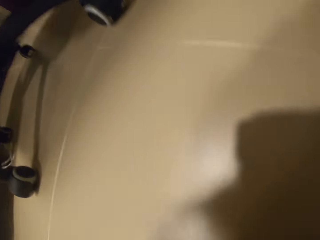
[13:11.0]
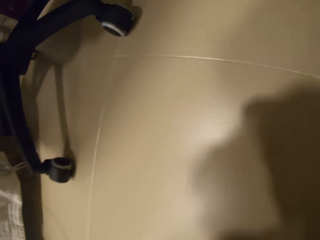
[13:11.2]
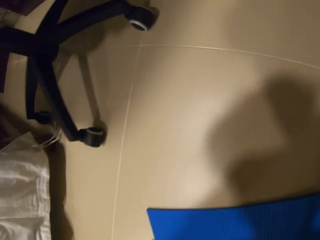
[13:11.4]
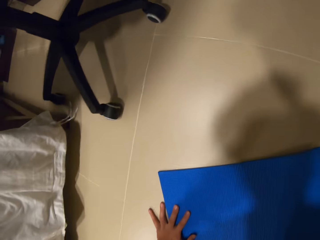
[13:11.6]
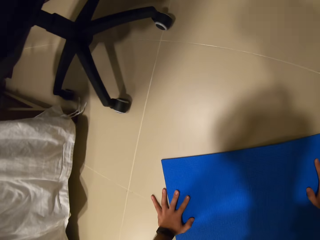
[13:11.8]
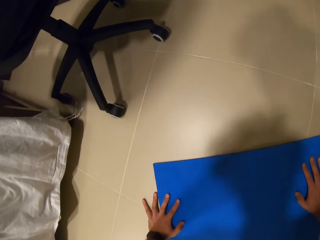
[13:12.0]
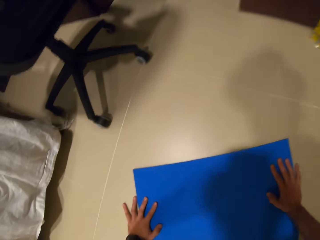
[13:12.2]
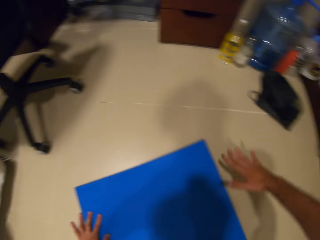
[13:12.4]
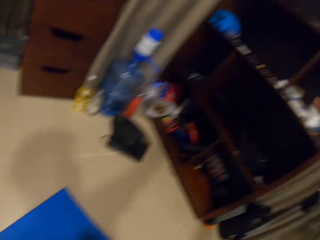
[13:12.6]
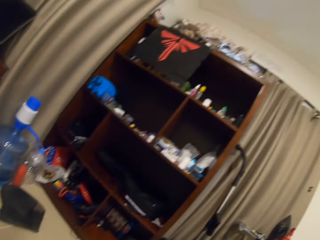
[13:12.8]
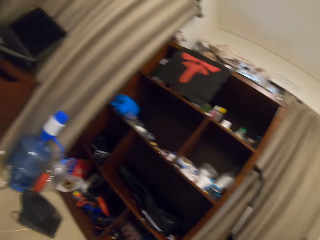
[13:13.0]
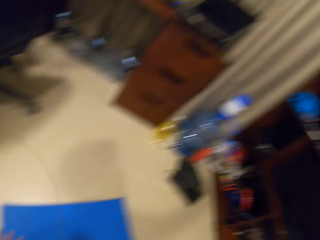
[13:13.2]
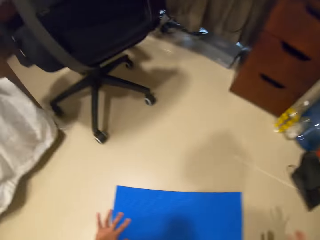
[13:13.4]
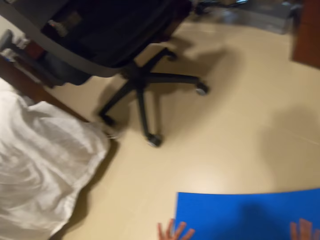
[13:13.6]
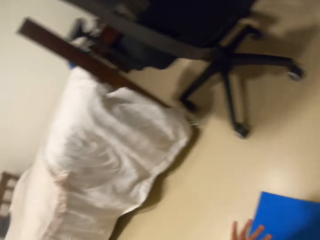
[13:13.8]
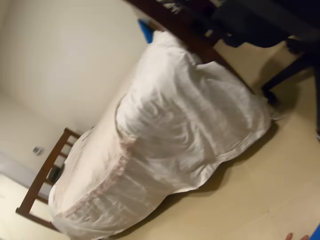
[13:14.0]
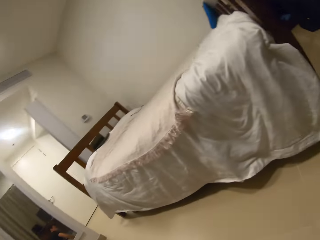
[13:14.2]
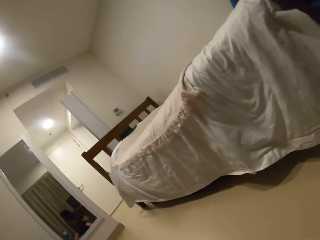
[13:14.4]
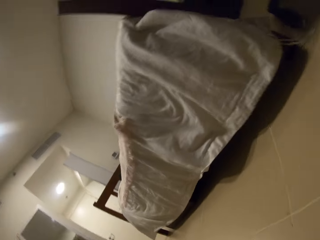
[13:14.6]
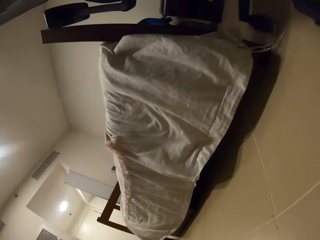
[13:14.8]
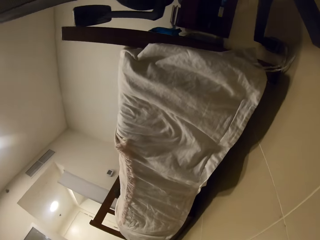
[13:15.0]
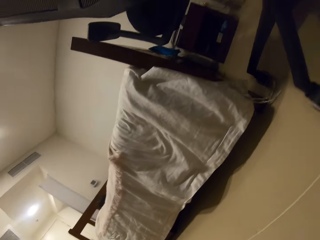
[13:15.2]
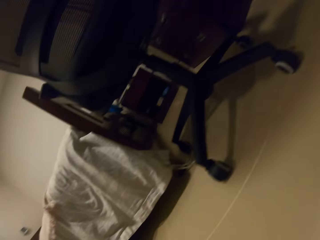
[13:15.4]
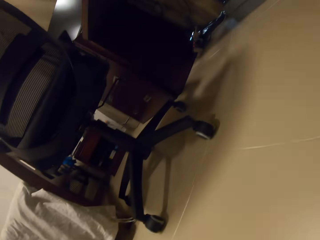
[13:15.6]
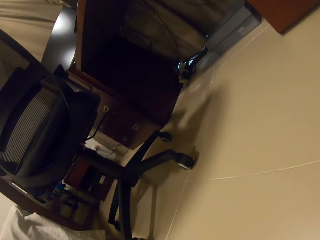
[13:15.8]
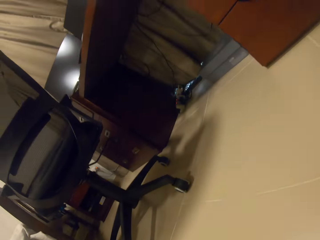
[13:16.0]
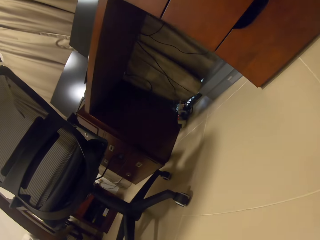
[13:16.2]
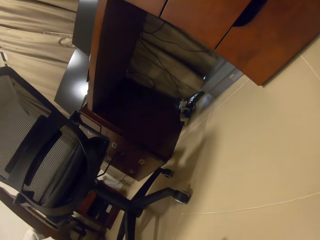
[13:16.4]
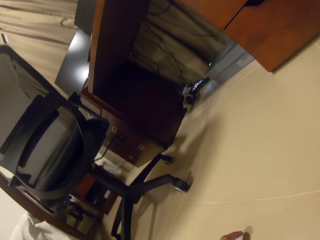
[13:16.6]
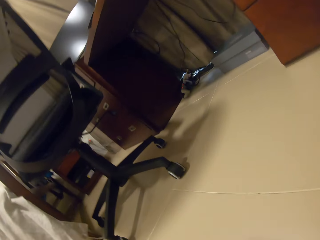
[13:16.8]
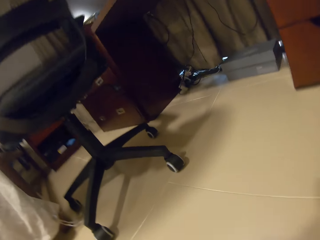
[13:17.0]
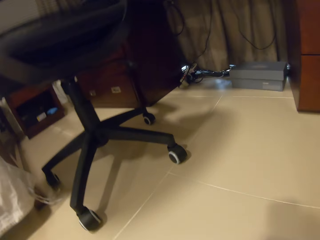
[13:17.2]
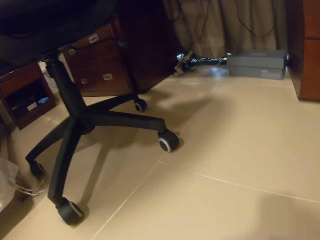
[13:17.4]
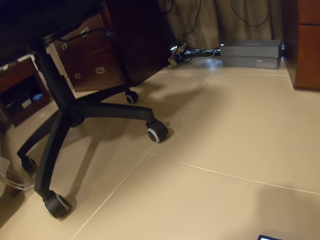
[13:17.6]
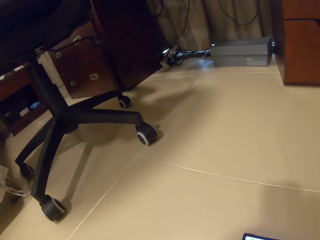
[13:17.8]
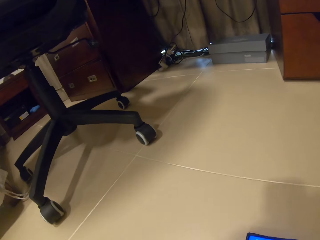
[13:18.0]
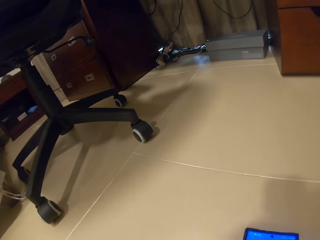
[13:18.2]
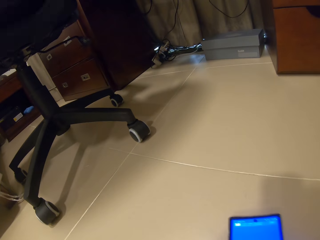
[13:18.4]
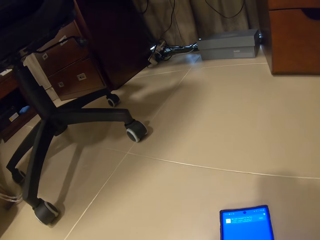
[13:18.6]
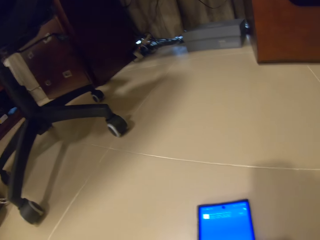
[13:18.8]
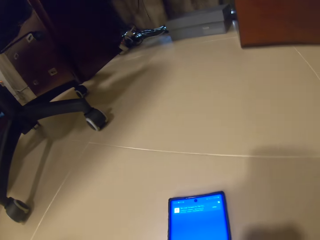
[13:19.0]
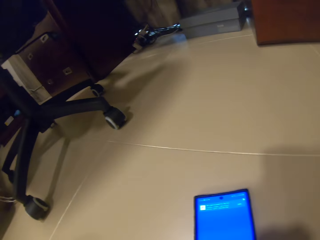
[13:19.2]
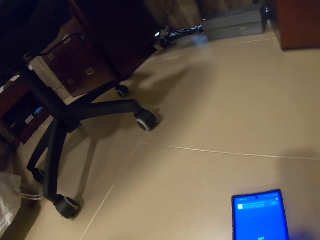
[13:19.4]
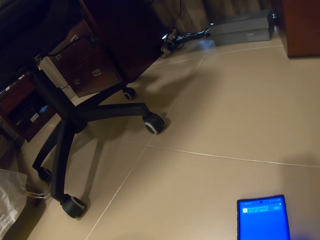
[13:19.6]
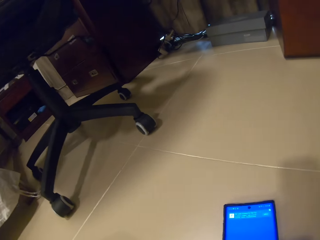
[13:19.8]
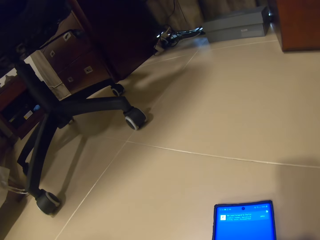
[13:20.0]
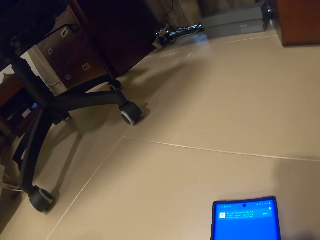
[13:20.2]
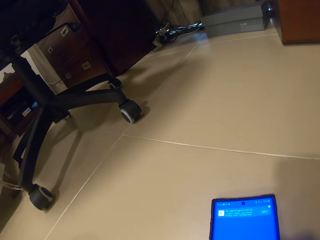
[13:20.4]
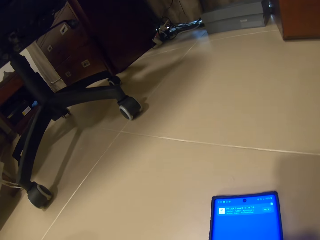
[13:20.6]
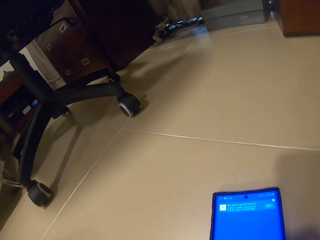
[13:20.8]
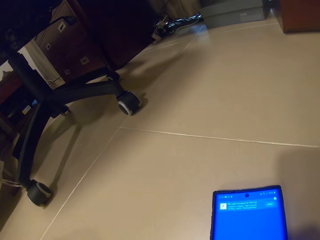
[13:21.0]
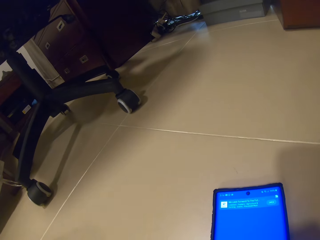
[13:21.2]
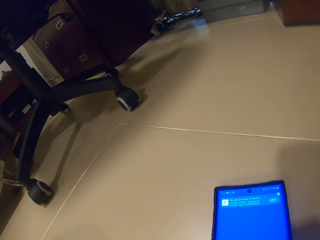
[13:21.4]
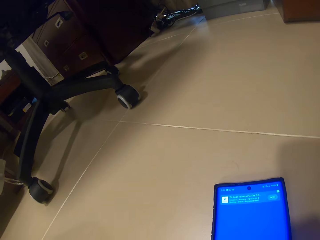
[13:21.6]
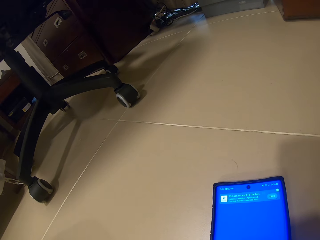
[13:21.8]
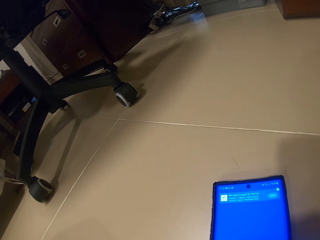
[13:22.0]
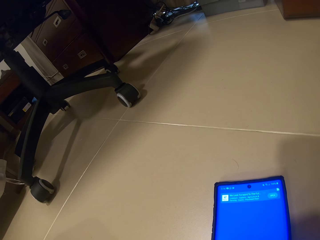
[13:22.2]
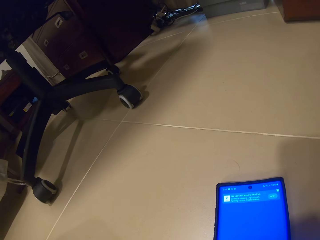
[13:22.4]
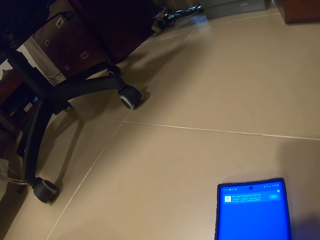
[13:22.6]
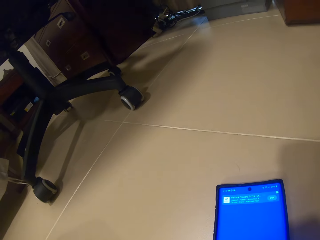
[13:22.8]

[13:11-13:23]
The camera wearer moves the phone on the floor with his left hand. He holds the phone.

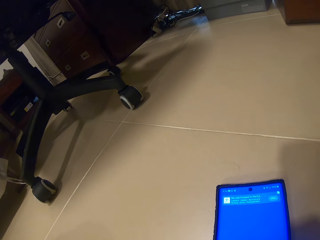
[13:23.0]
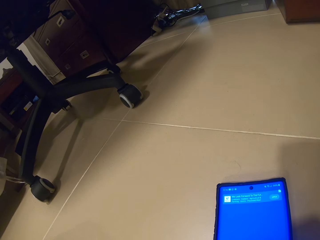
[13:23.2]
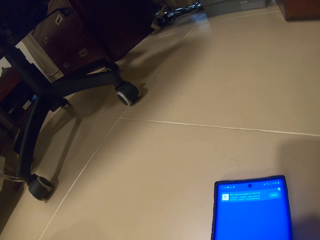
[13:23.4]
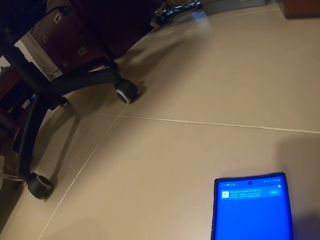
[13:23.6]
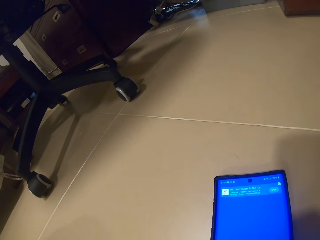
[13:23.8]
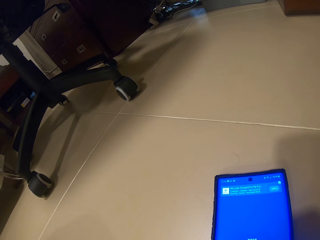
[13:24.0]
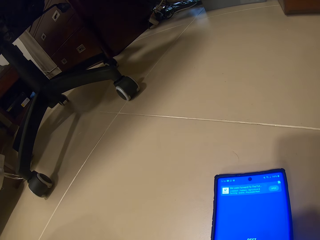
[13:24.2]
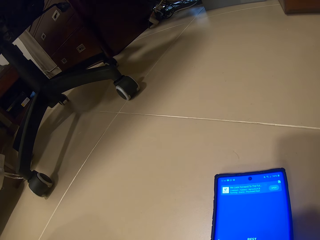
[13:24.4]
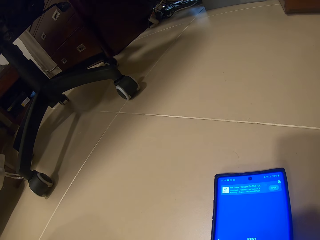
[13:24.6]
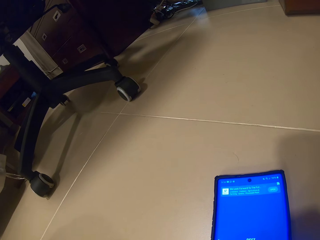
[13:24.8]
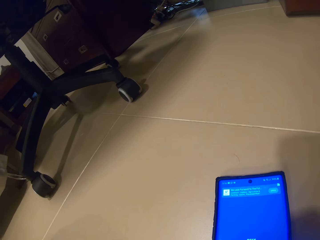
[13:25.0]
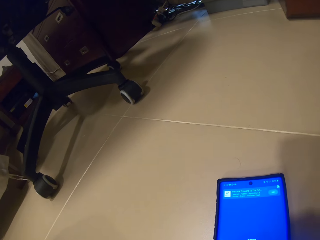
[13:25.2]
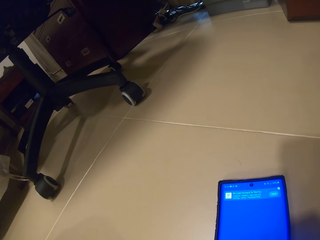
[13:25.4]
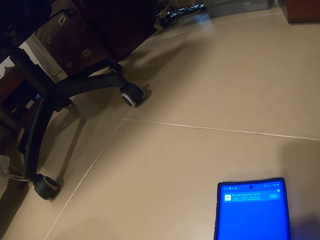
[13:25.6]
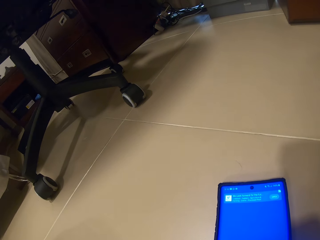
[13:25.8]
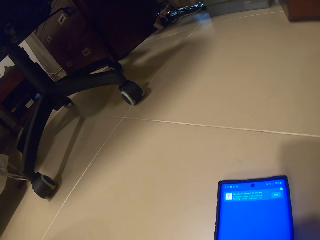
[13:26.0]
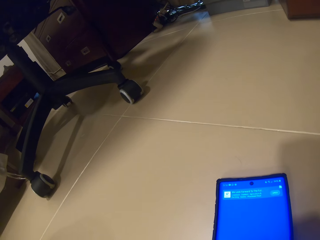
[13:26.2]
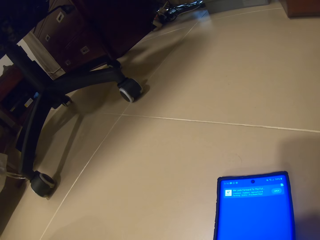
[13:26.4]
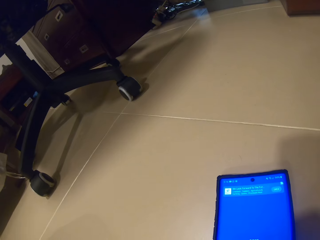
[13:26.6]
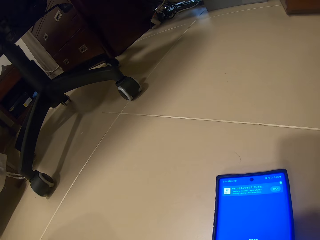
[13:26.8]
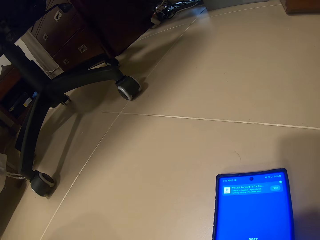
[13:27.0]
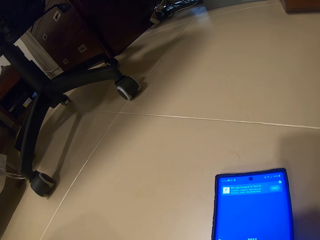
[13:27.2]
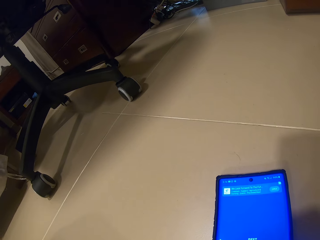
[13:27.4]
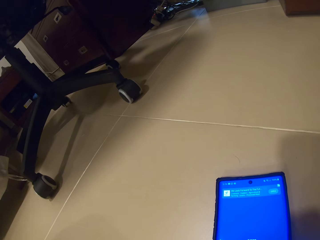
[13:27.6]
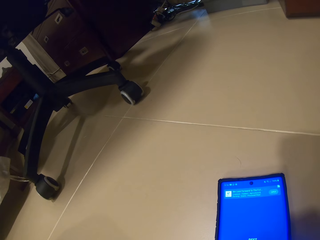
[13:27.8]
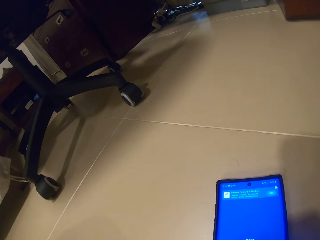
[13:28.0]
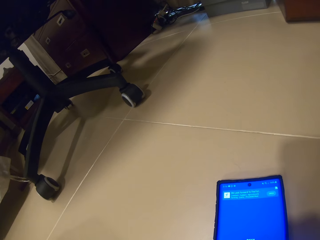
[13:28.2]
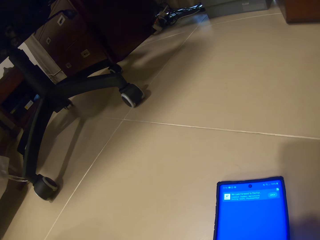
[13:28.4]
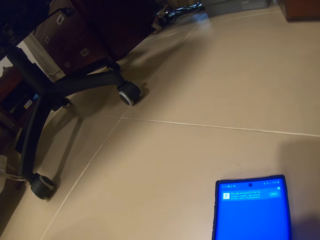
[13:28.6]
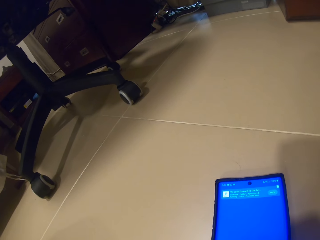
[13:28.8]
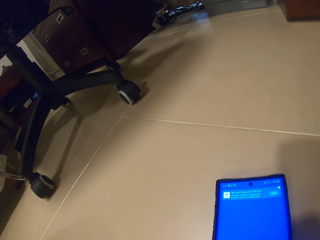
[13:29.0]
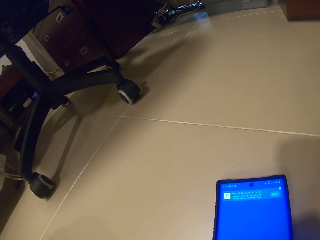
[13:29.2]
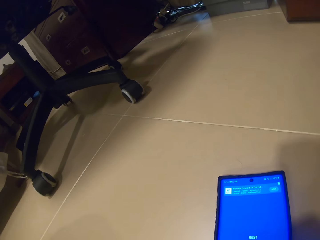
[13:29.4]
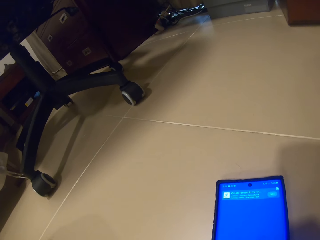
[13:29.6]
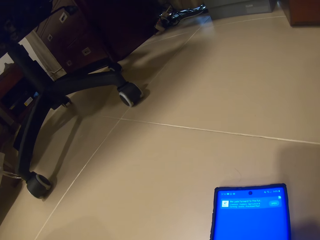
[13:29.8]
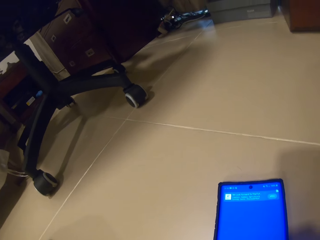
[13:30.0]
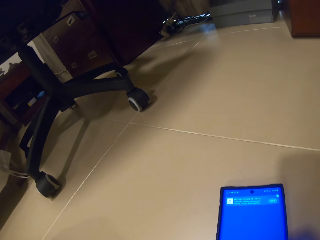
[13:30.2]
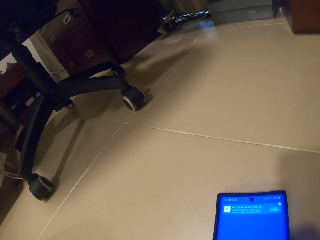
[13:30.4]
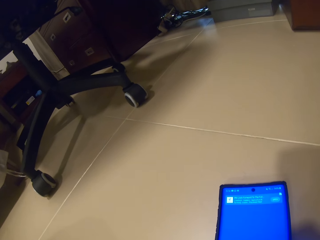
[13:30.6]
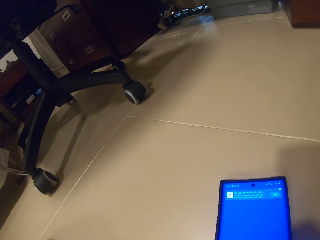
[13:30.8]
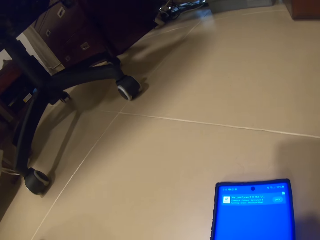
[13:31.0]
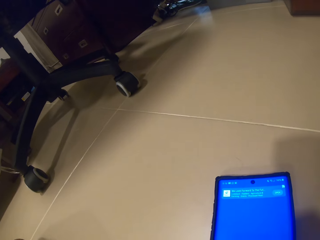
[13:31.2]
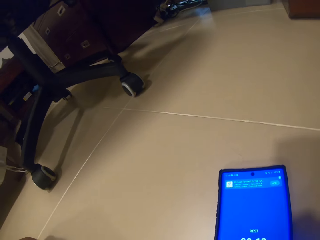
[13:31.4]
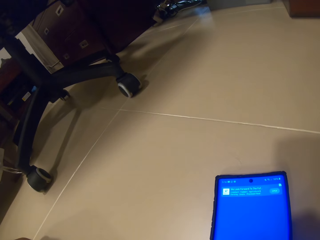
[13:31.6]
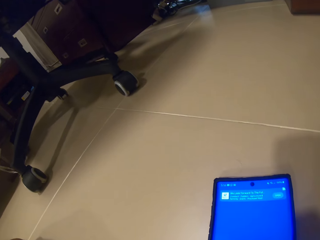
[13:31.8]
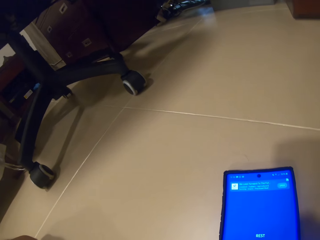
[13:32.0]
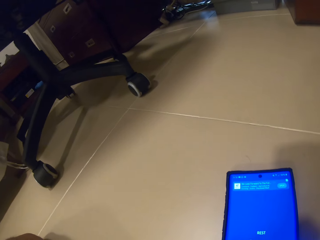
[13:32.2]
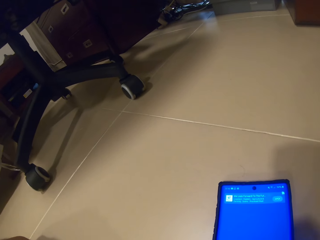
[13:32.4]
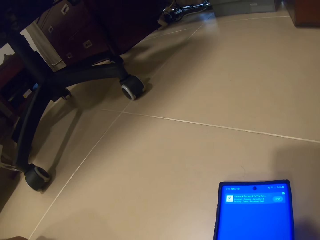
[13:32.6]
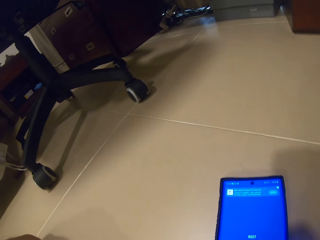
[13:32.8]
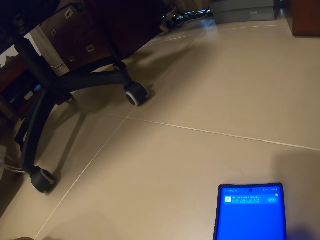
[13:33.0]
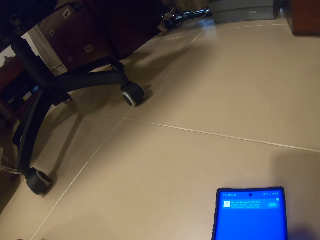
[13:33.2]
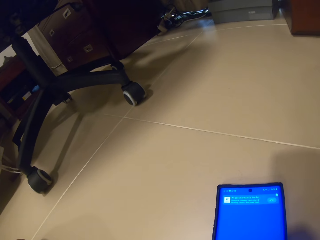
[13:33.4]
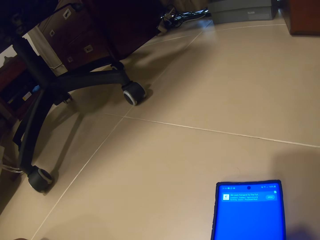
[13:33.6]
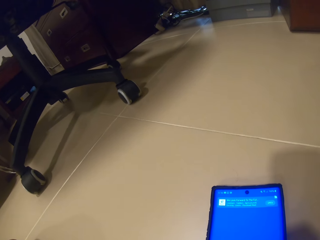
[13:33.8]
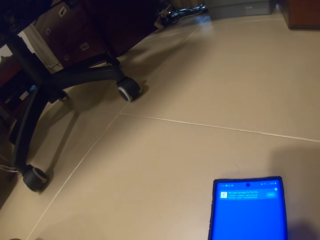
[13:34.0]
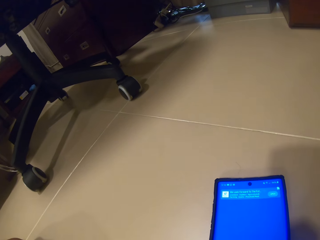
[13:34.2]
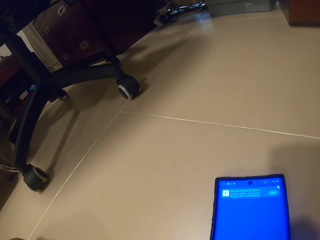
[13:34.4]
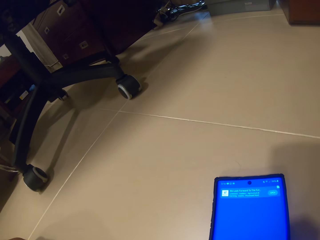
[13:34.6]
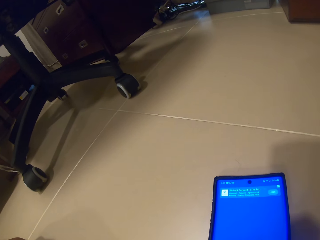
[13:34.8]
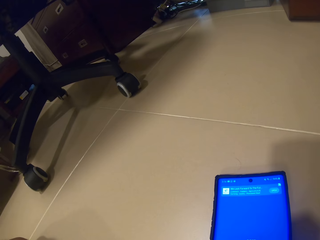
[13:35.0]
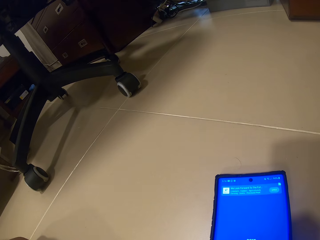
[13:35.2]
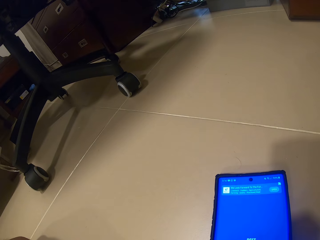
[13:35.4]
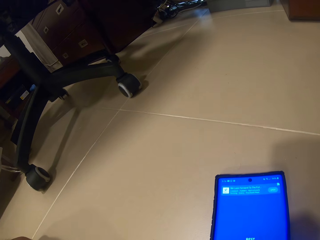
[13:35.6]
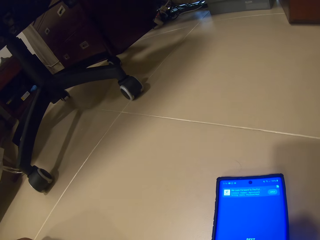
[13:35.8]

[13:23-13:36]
The camera wearer looks at the phone. They move.
